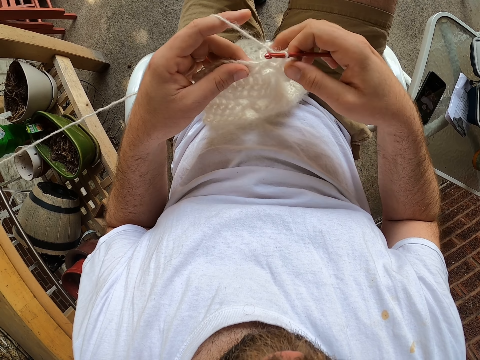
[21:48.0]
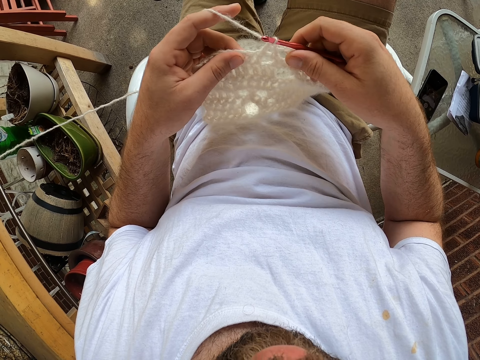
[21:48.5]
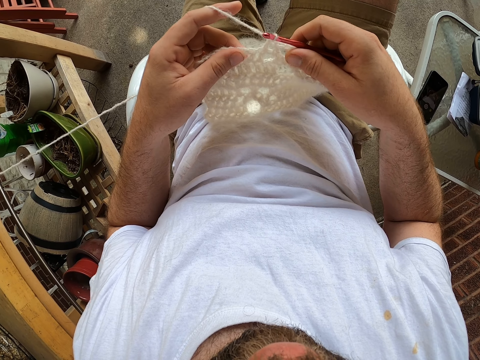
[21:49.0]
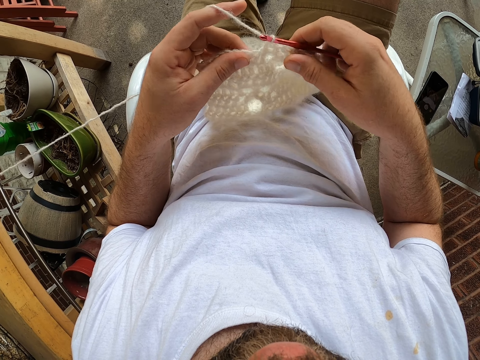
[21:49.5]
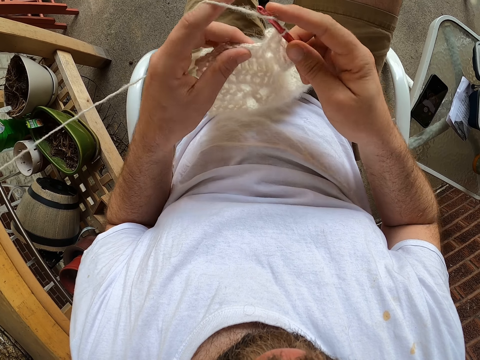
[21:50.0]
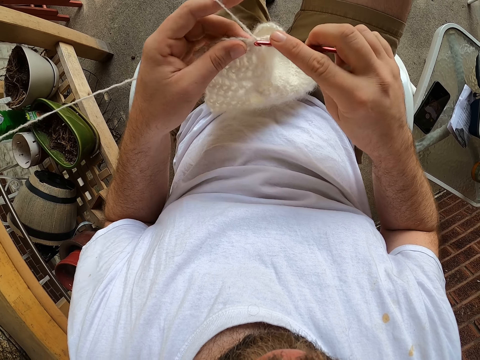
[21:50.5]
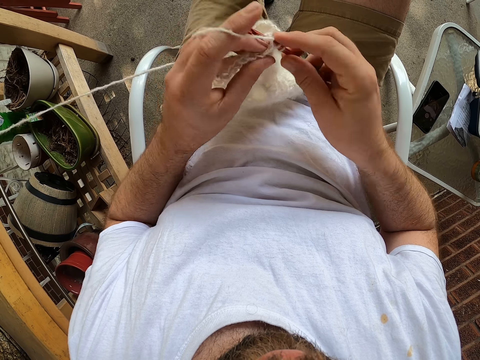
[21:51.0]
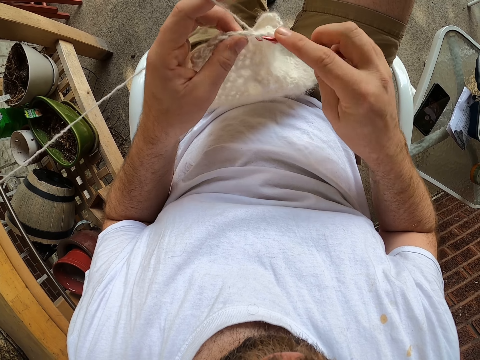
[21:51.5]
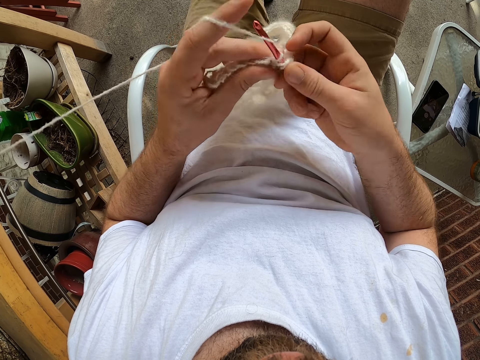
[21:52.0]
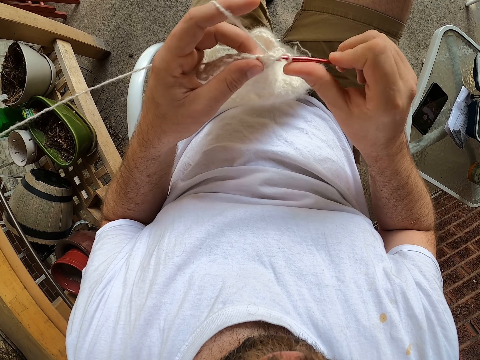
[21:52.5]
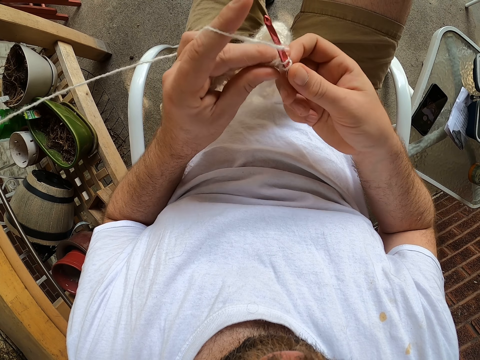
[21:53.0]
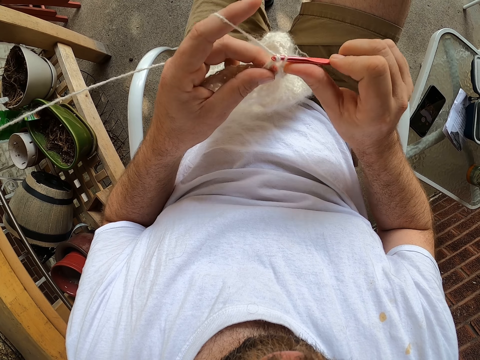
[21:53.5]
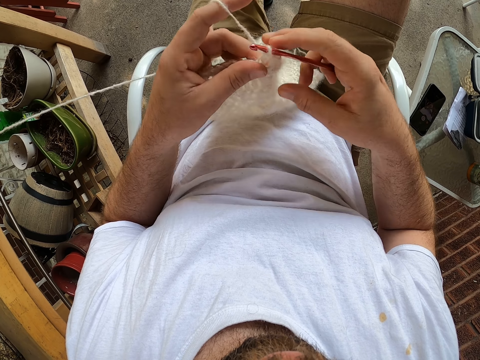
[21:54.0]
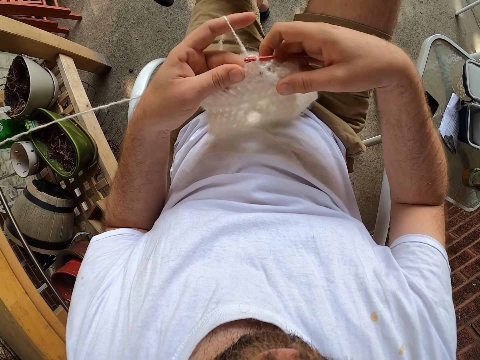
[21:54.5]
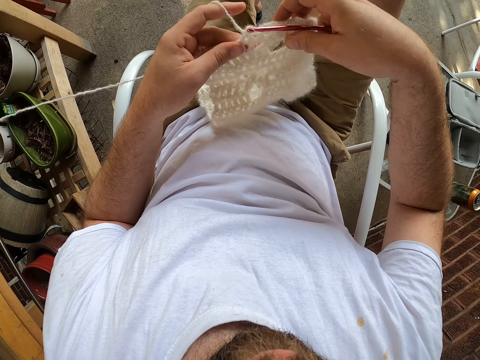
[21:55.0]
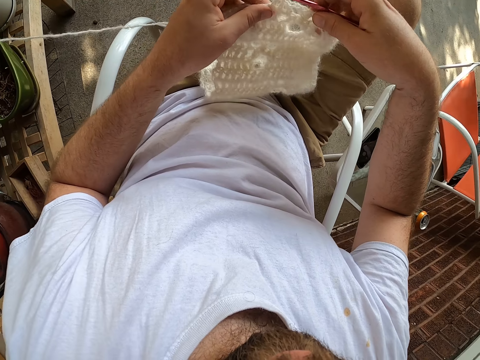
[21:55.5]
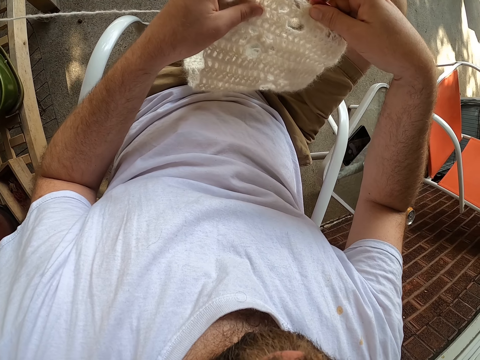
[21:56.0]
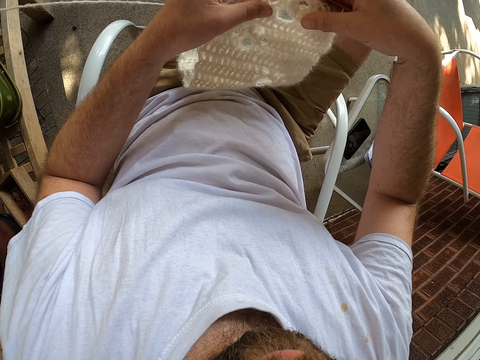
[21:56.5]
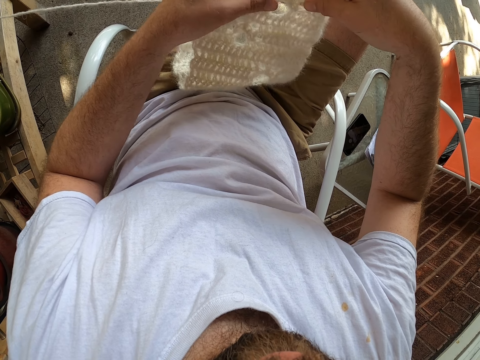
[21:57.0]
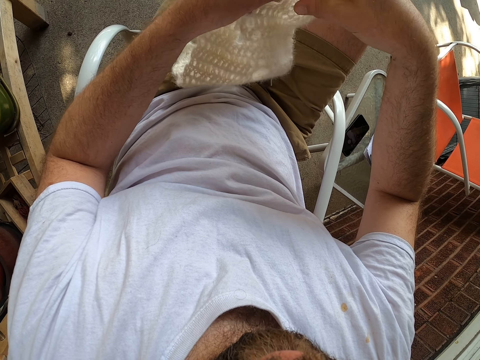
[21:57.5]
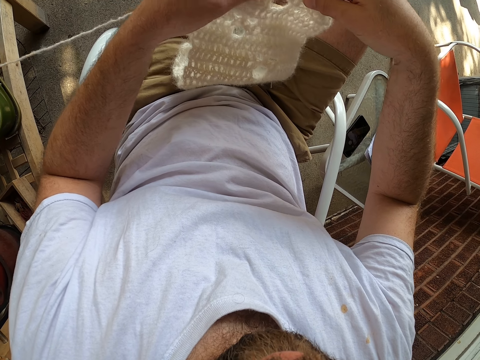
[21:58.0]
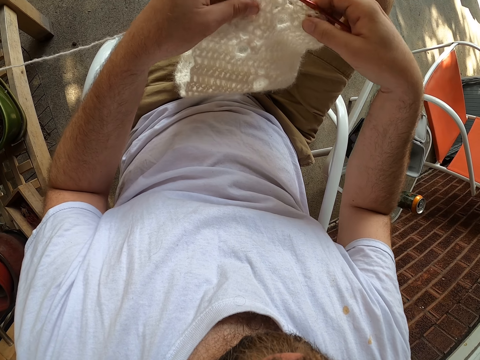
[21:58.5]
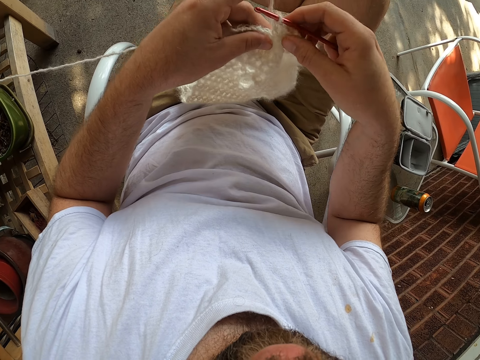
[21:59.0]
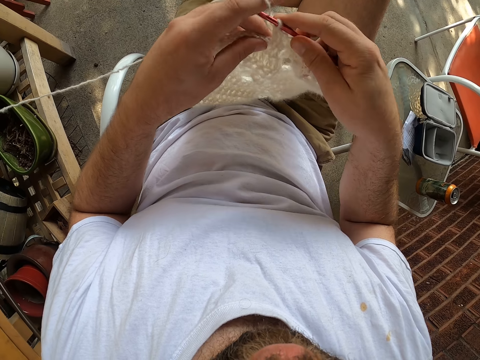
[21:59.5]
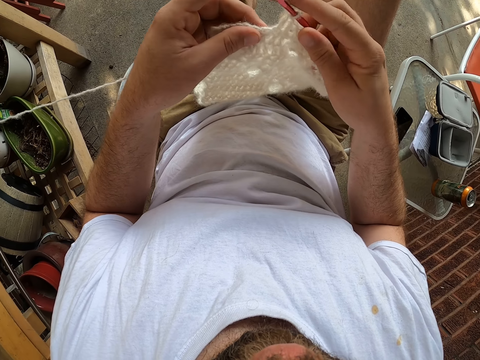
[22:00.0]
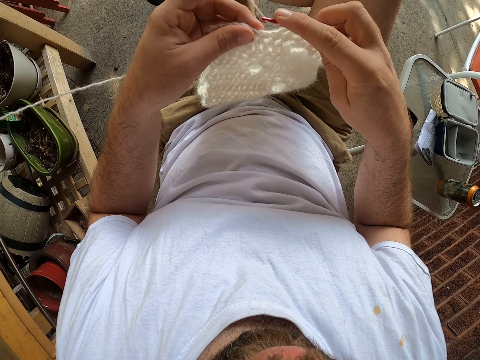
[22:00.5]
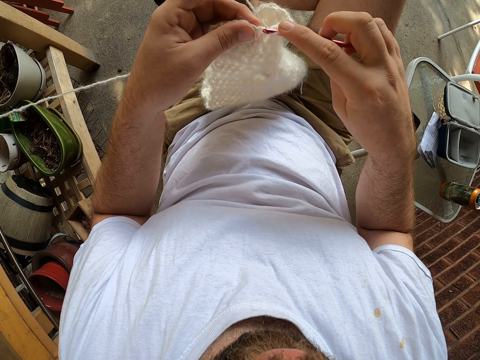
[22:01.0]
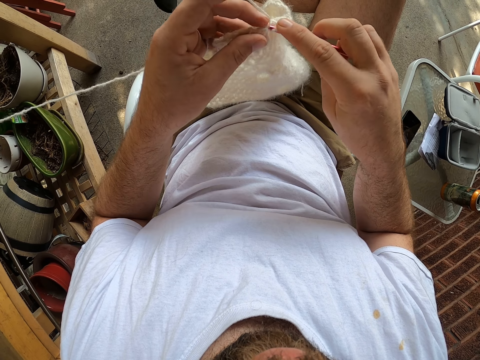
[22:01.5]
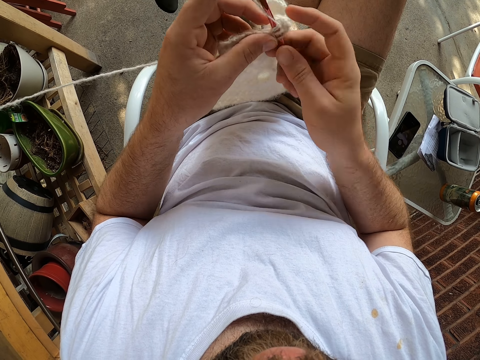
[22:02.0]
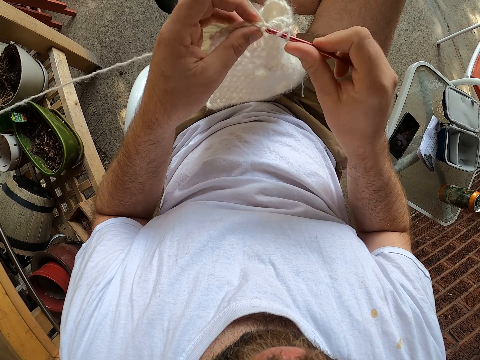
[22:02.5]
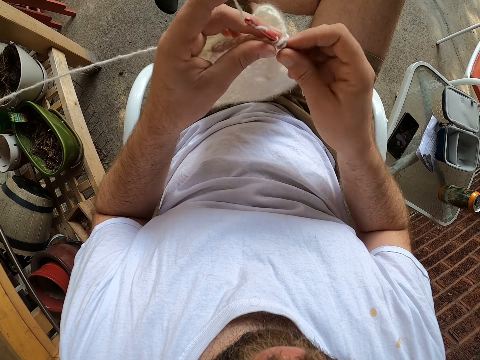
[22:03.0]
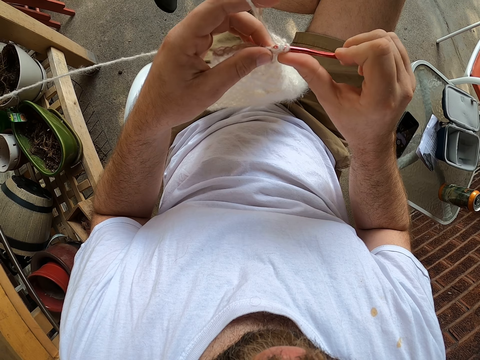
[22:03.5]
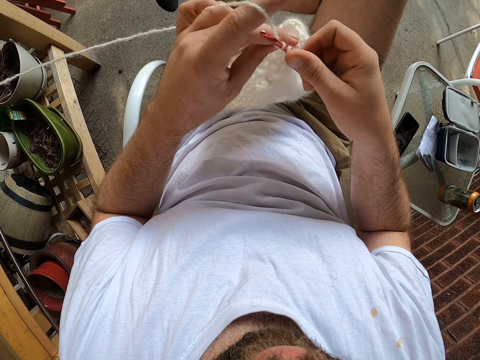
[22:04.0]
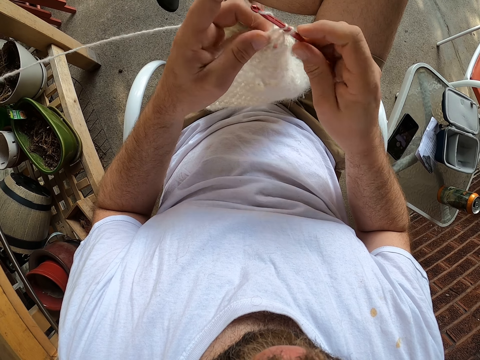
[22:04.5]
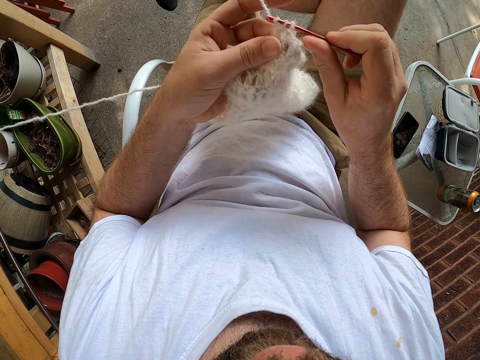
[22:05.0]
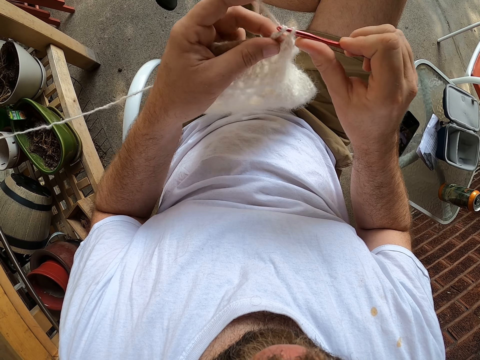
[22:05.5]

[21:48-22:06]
The camera wearer checks the fabric. They knit the fabric. They check the fabric. They knit the fabric.

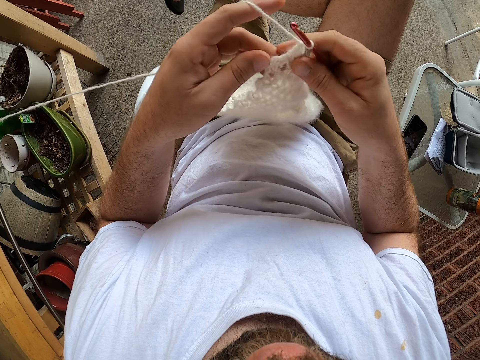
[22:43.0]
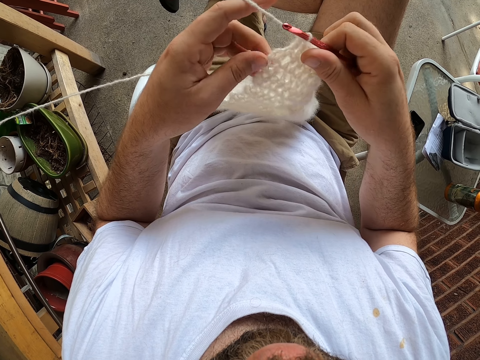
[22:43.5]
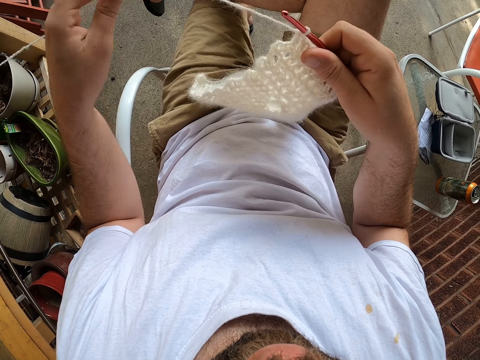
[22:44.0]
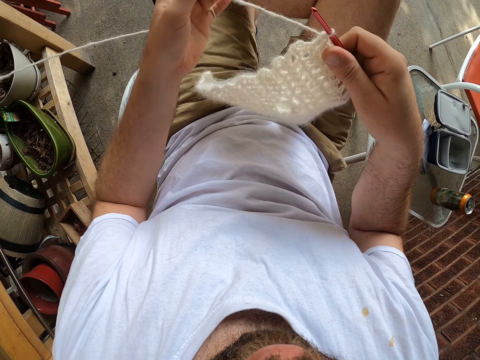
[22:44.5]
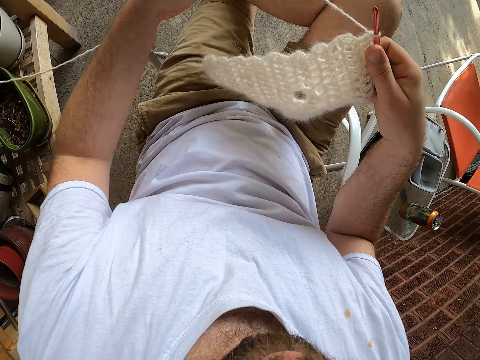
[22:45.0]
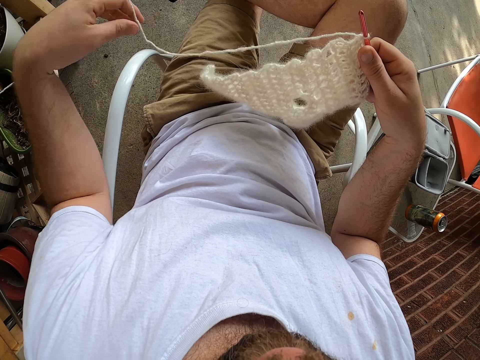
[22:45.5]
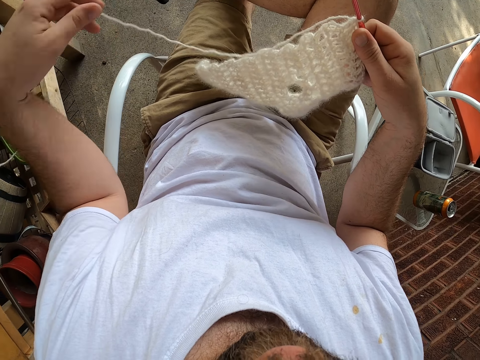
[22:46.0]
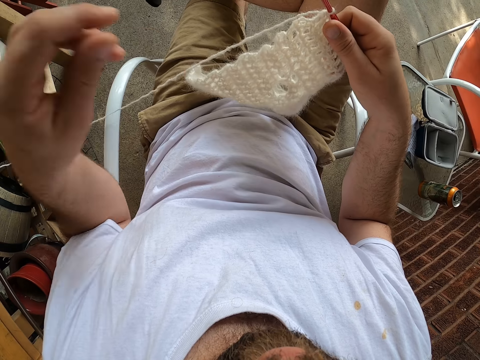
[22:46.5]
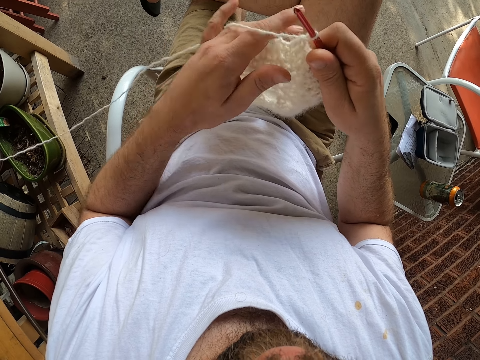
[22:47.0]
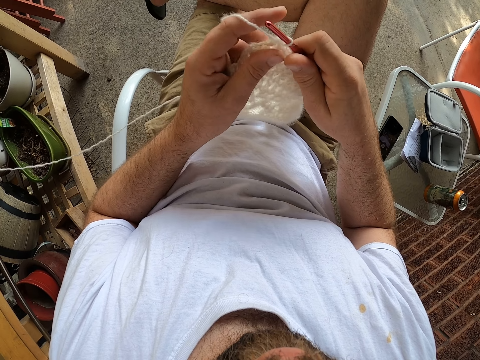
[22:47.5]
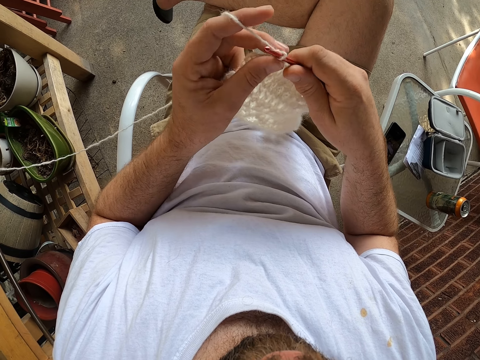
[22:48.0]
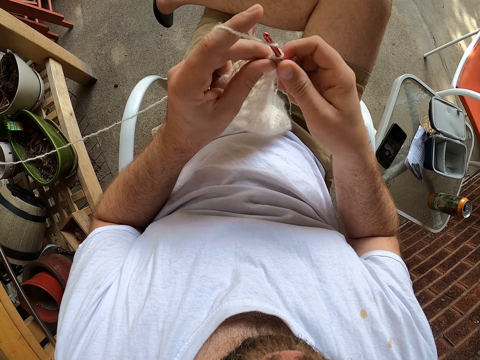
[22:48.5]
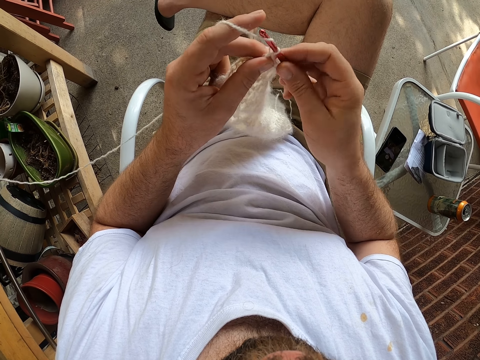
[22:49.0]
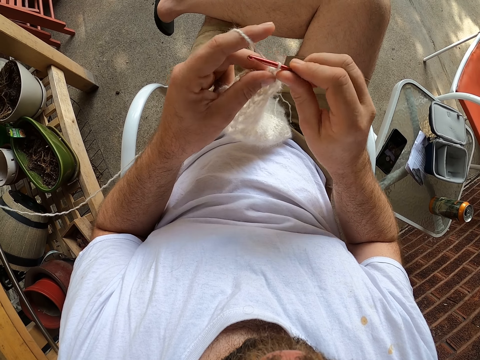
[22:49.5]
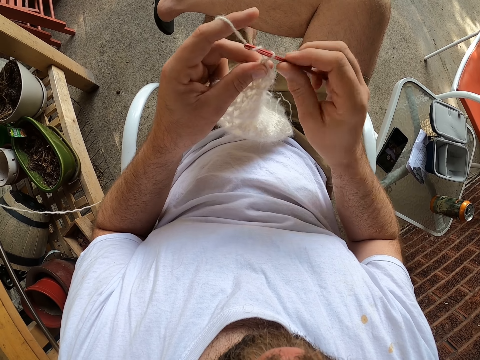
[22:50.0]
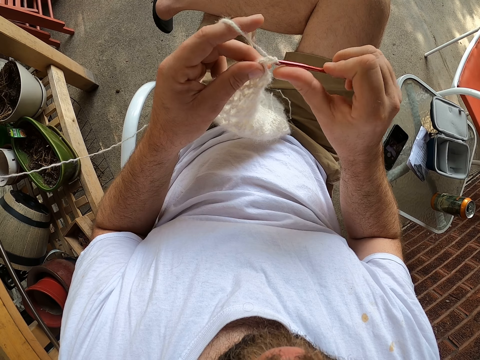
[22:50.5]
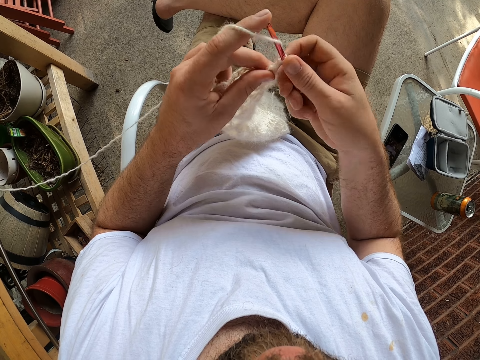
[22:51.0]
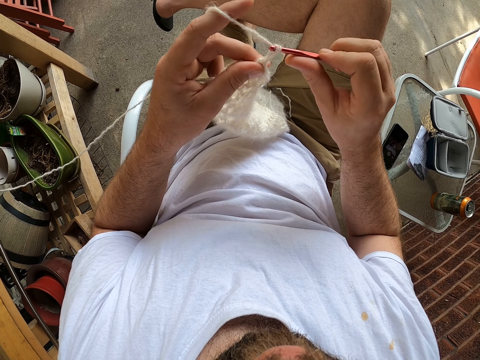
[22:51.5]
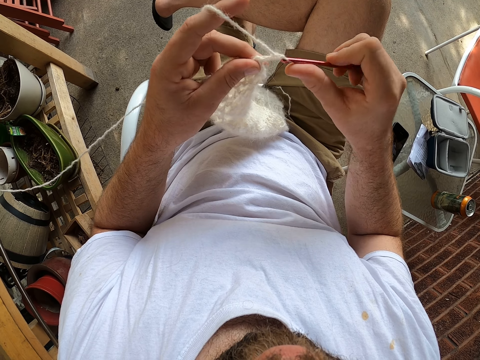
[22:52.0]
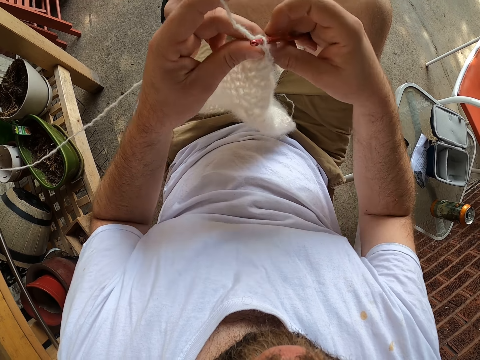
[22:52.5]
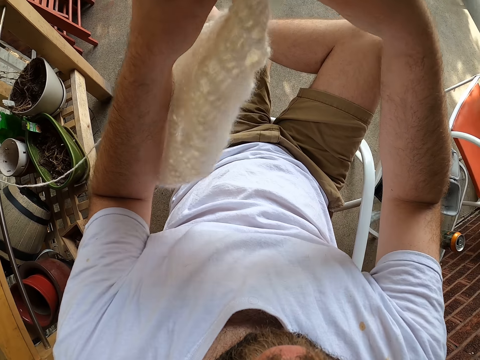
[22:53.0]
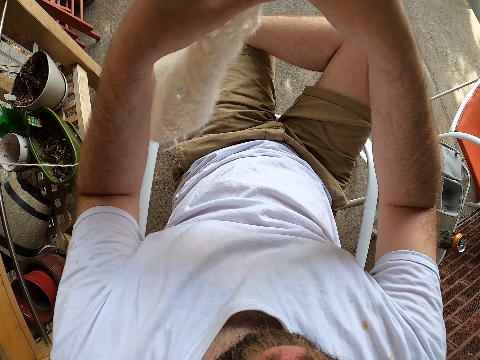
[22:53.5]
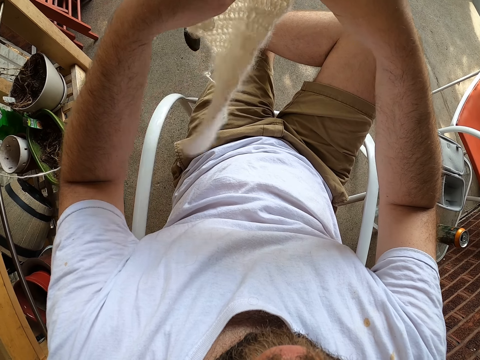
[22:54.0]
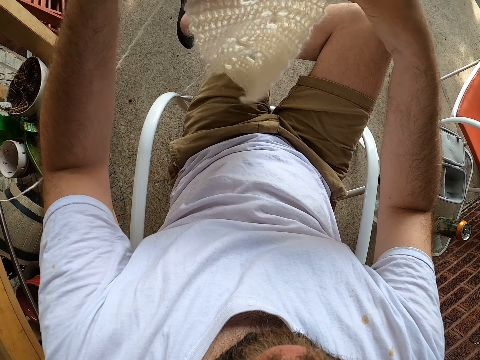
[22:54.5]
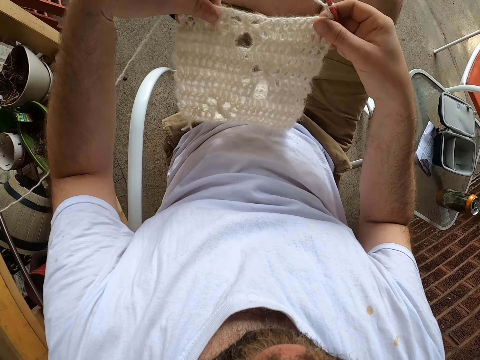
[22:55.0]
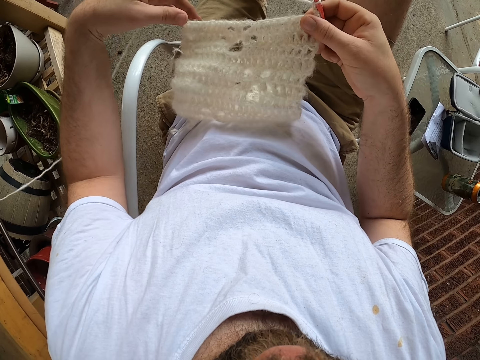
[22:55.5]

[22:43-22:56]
The camera wearer removes thread on the hands. They tie the yarn on the fingers. They crochet the piece of cloth with a crochet hook. They lift the piece of cloth.
